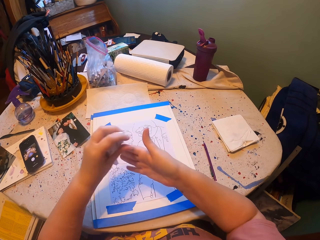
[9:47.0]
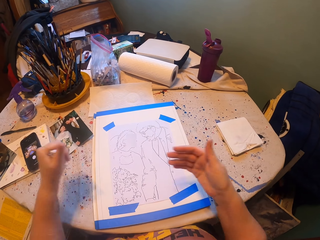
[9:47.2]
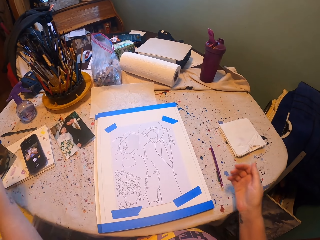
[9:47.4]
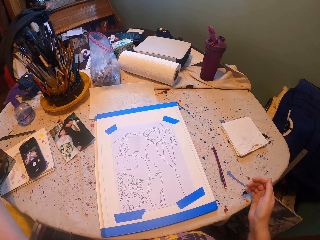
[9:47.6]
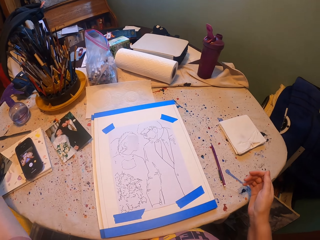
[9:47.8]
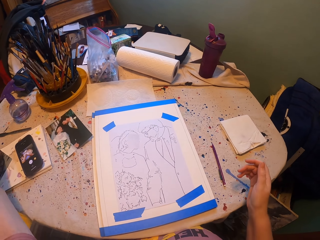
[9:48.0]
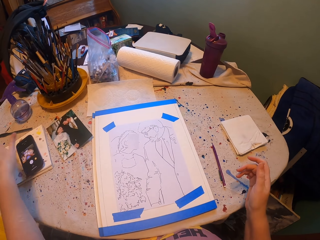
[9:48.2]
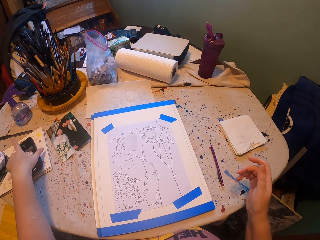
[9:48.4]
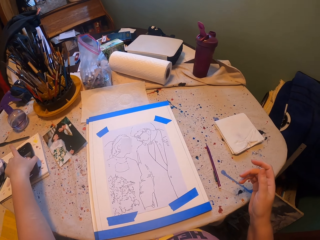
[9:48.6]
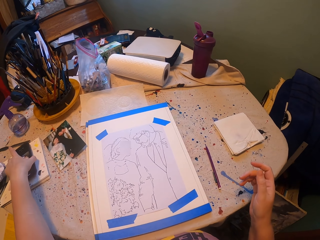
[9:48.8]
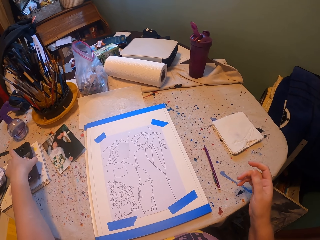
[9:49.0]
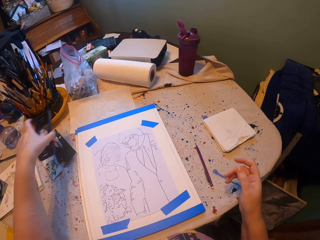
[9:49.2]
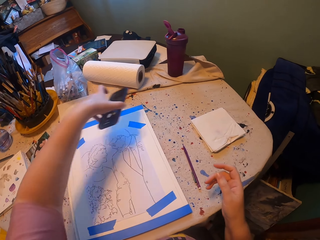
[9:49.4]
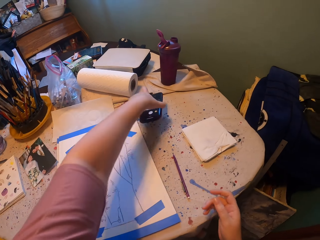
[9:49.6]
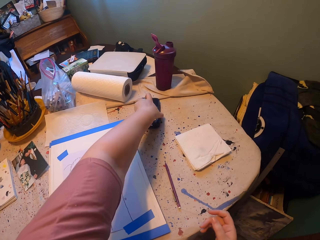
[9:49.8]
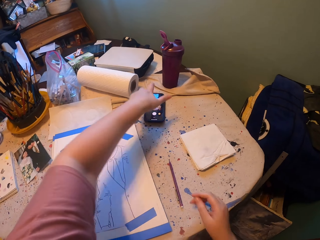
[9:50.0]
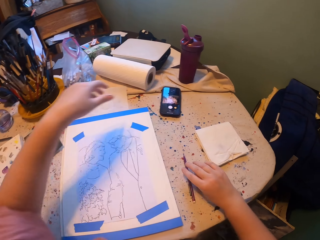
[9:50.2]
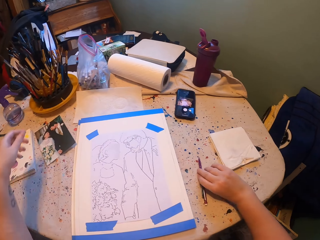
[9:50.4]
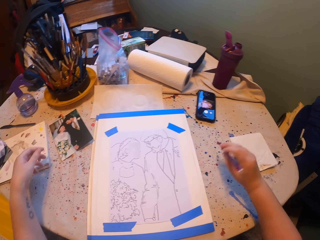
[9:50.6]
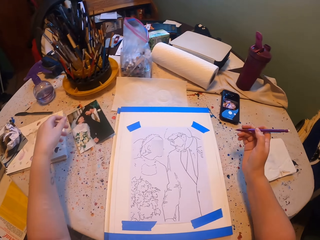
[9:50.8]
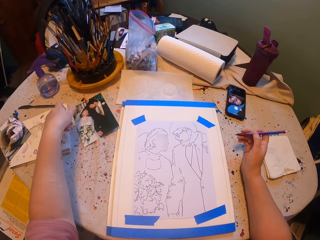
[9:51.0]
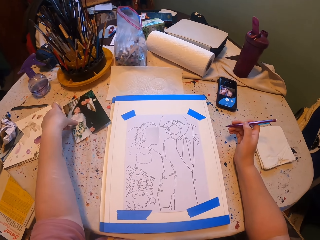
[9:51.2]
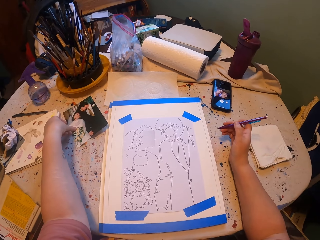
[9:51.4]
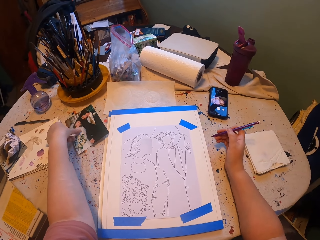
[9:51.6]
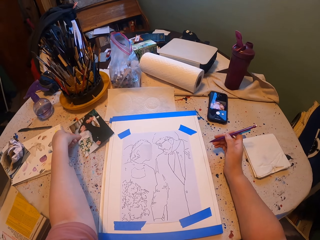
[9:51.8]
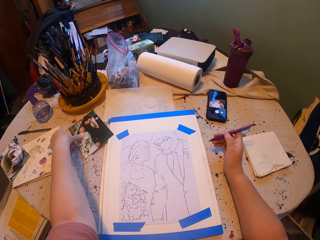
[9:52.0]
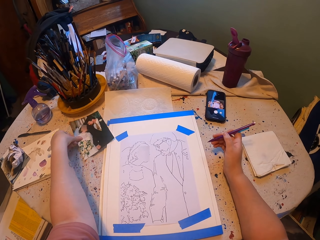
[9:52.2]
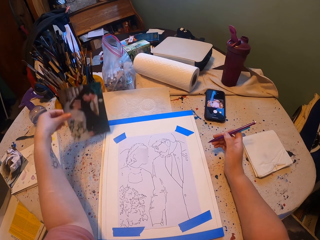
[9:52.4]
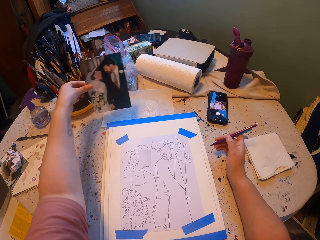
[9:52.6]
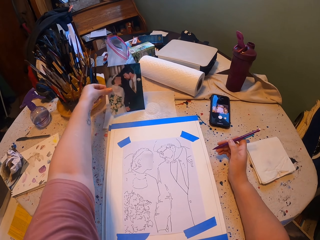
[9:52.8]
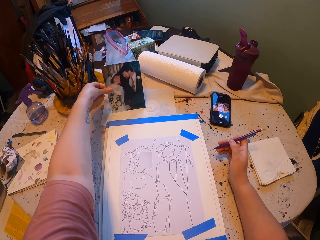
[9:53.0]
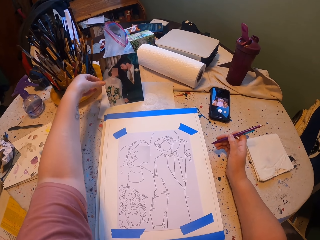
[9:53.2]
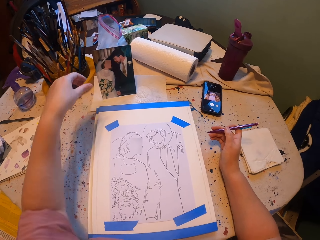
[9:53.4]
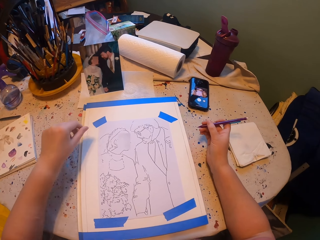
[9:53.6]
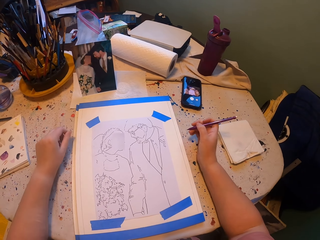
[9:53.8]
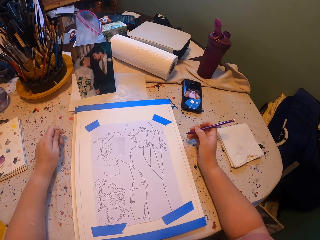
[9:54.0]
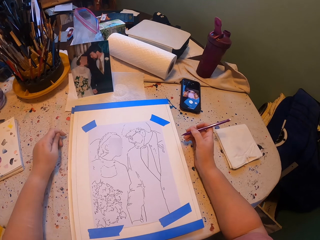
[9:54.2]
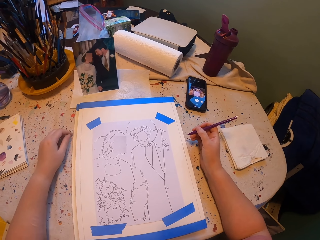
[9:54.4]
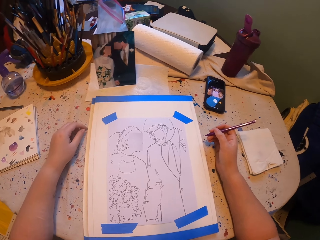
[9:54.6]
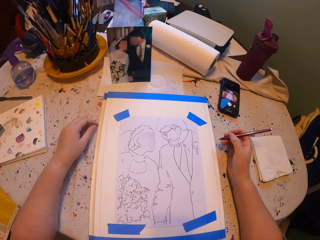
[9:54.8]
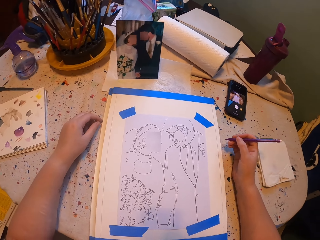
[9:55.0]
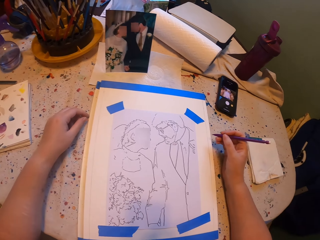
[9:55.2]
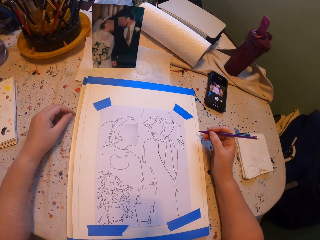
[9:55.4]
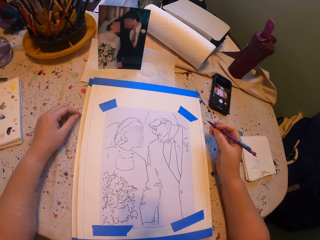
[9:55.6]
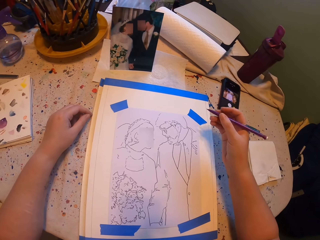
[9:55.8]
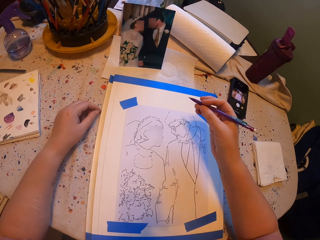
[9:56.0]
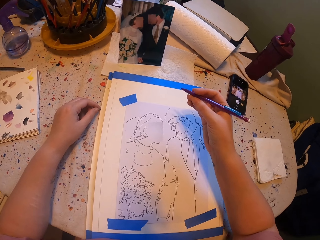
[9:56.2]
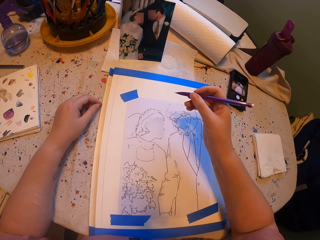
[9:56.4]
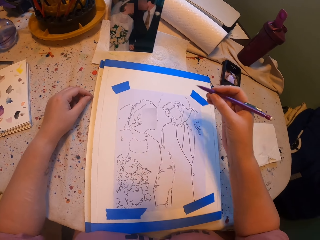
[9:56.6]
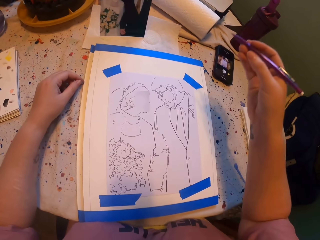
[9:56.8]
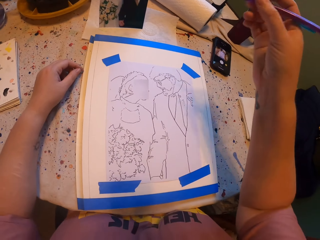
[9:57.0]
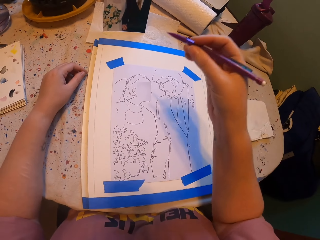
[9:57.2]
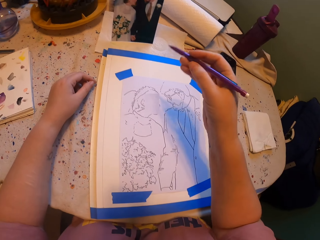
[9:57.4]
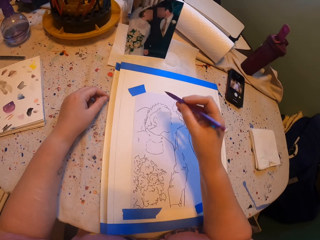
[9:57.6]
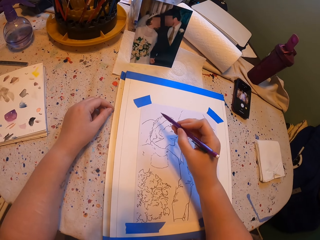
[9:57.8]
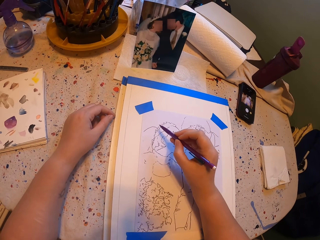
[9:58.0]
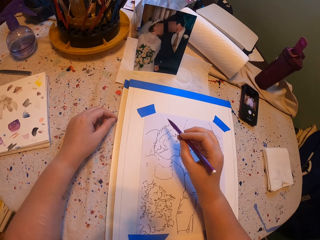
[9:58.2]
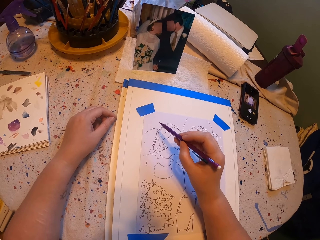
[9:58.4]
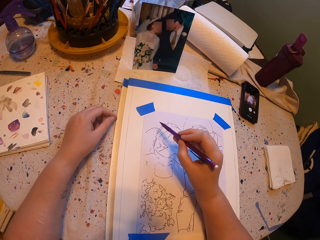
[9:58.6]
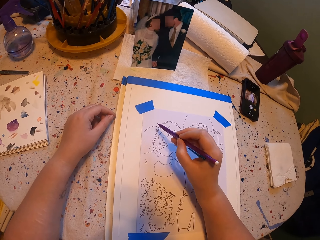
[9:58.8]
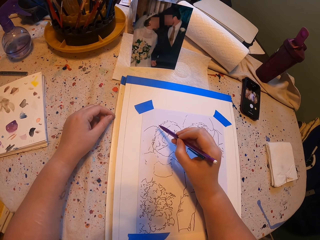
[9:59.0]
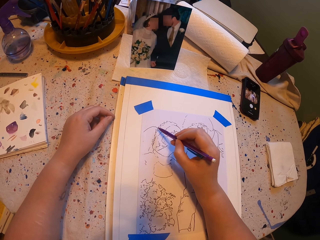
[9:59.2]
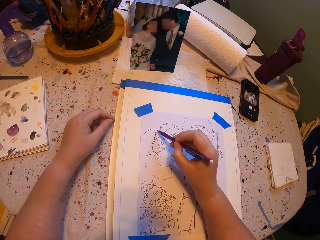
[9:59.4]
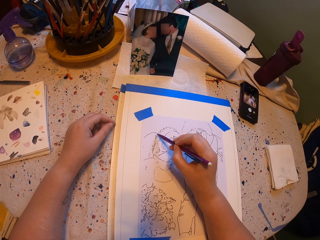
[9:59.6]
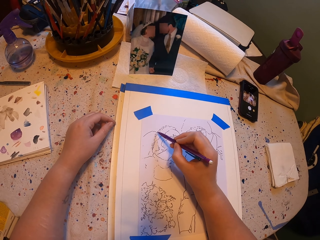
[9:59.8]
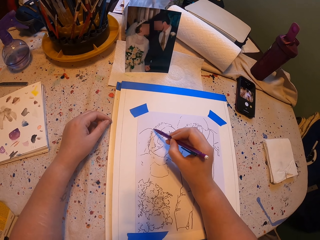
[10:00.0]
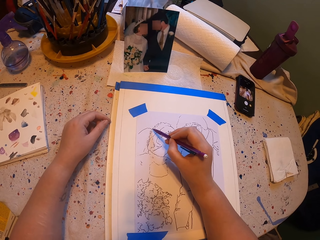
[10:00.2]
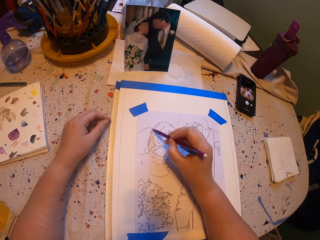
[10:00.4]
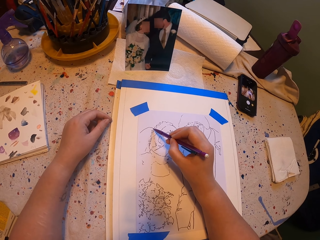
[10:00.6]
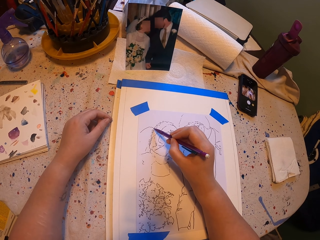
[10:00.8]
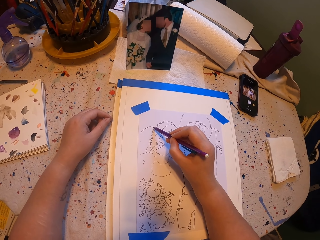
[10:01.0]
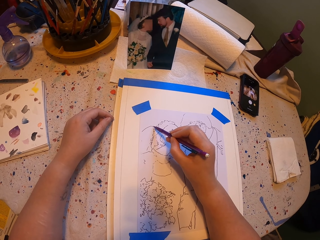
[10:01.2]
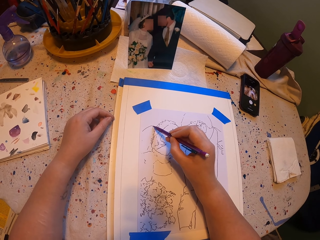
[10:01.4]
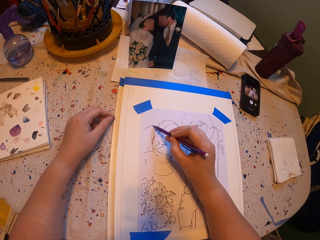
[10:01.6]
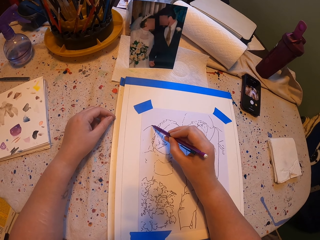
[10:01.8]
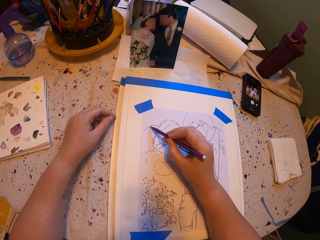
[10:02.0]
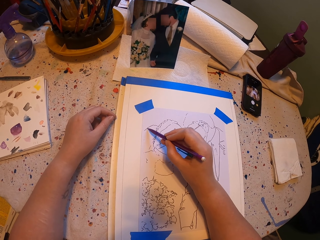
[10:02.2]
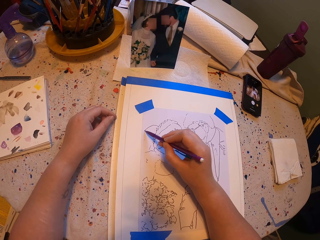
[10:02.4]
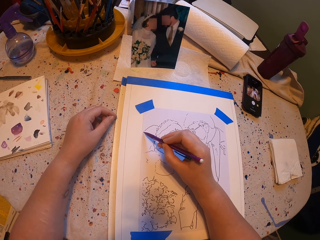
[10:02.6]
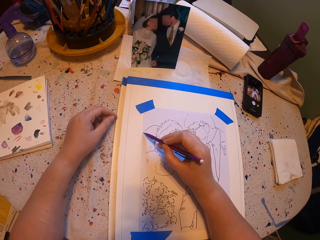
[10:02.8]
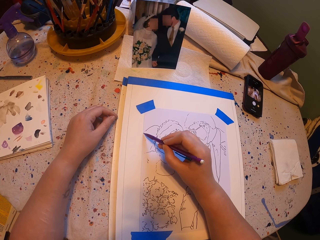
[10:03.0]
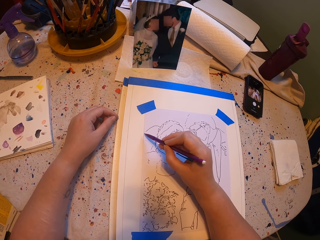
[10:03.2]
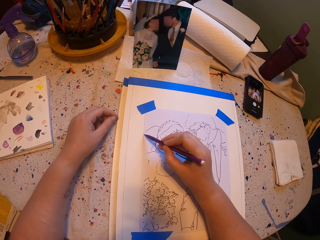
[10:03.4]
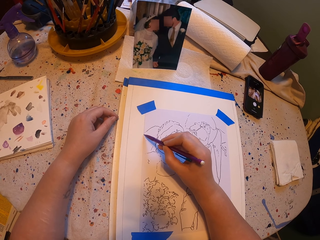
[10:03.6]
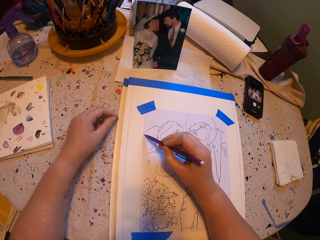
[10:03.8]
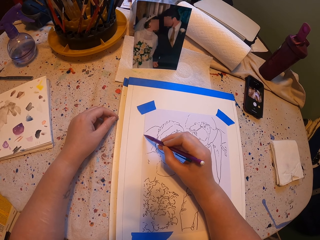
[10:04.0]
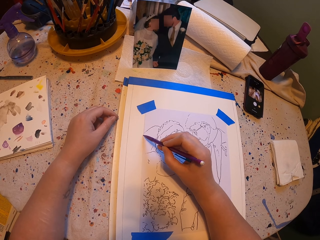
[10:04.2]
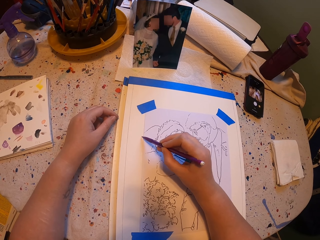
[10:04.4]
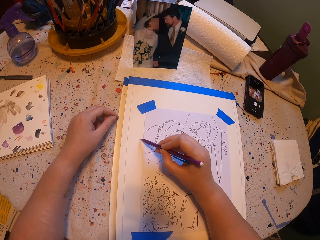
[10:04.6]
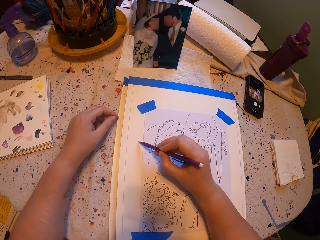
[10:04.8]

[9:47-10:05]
The camera wearer holds the phone. They move the phone and place the phone on the table. They pick up a pencil or pen with the right hand. They take the picture. They move the photo and place the photo on the table. They look at the photo. They draw the picture with the drawing pen.

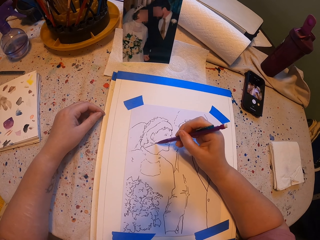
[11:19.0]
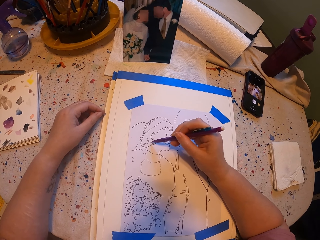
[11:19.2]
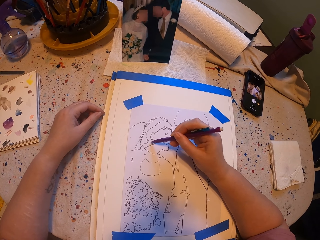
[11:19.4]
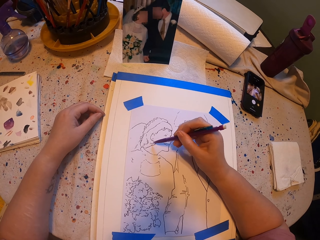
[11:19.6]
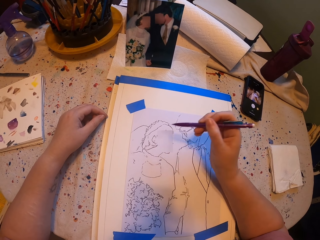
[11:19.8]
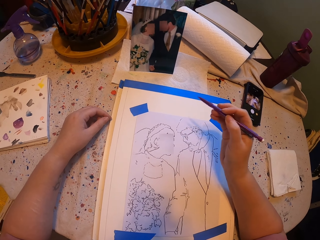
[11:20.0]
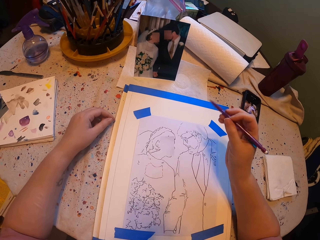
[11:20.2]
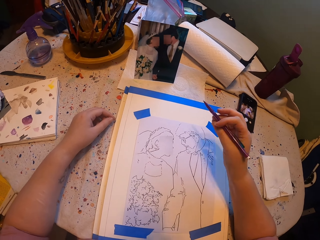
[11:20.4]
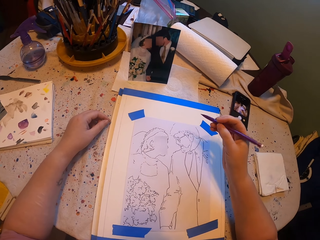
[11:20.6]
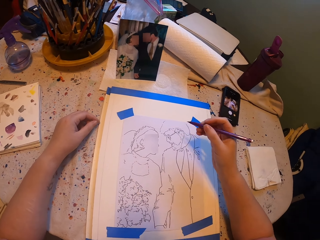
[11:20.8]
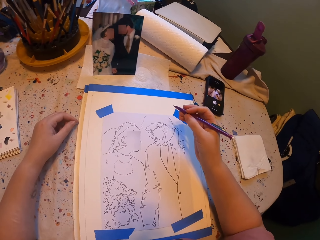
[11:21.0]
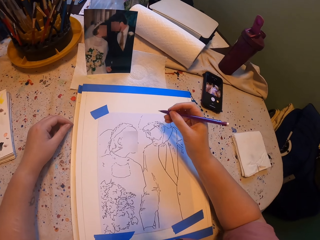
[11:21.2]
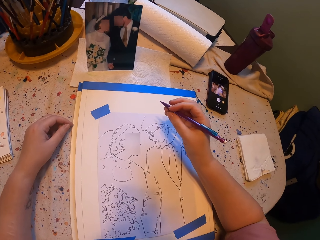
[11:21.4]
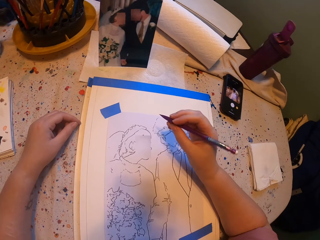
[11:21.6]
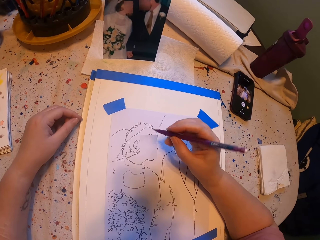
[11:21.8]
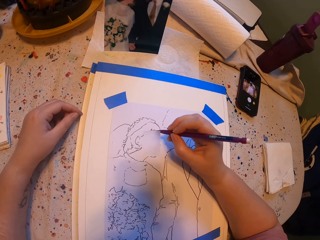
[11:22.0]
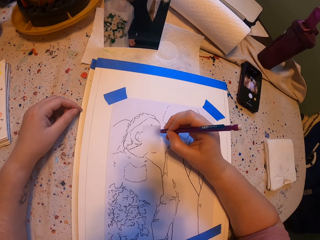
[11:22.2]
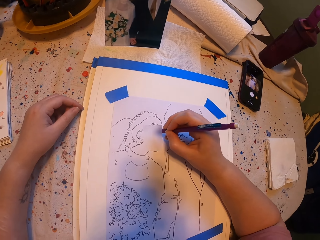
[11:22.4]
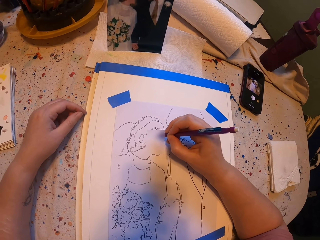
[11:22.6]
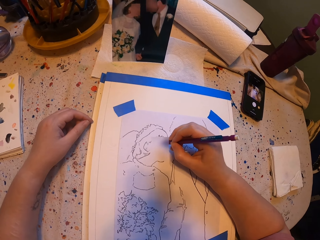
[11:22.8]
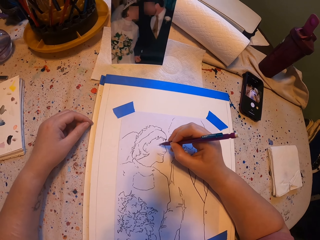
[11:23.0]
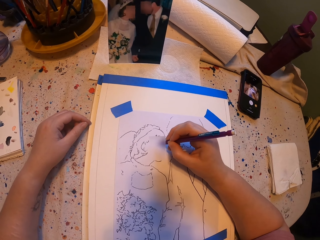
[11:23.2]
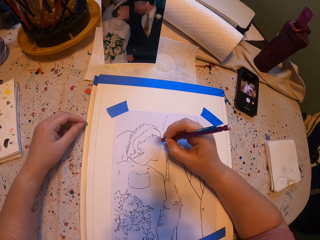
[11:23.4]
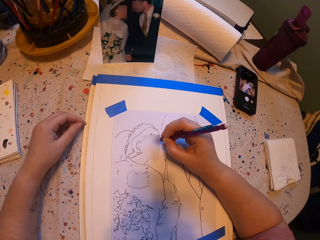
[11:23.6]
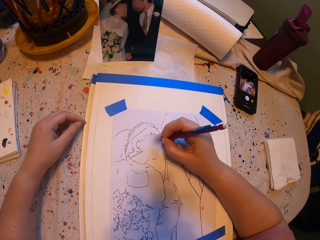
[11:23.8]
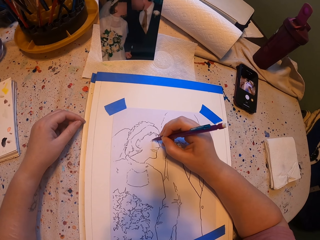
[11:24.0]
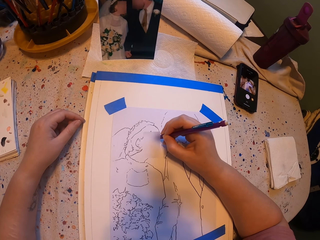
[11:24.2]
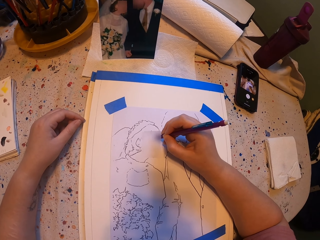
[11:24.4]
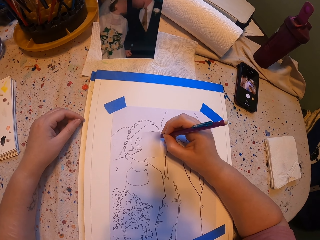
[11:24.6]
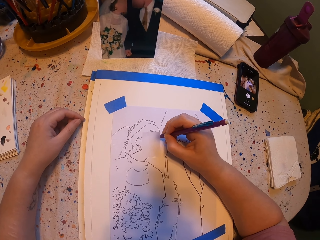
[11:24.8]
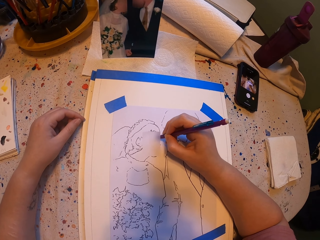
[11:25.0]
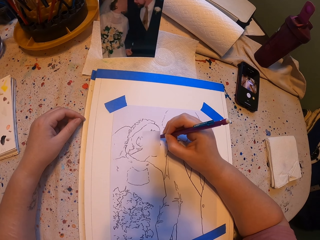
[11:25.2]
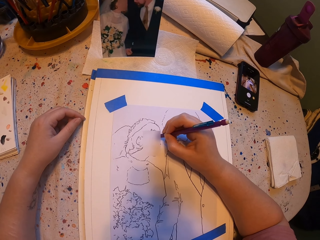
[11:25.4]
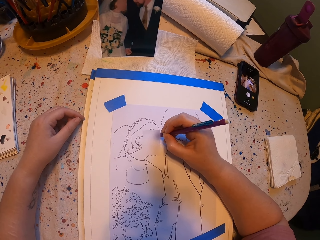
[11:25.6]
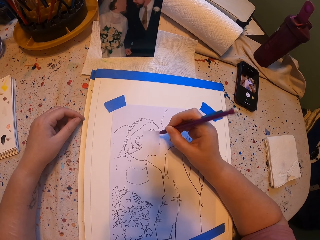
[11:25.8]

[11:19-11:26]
The camera wearer lifts the pencil. They draw with the pencil.
